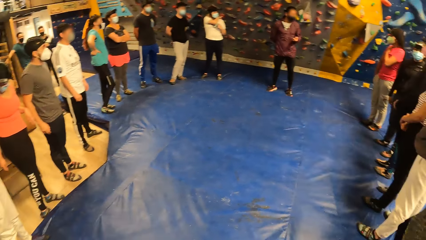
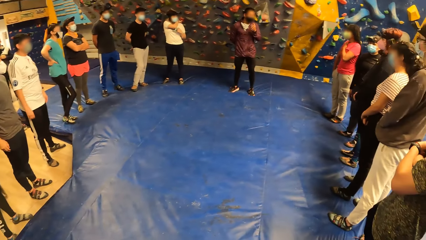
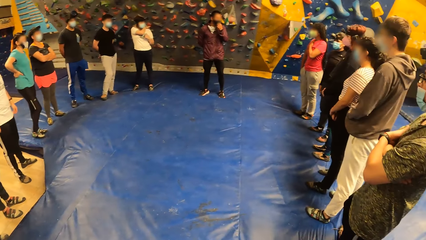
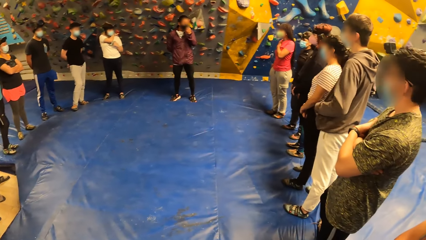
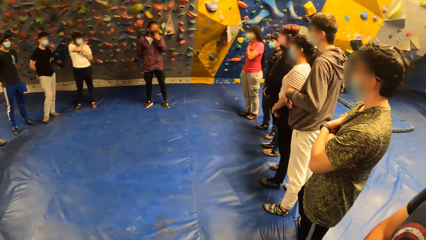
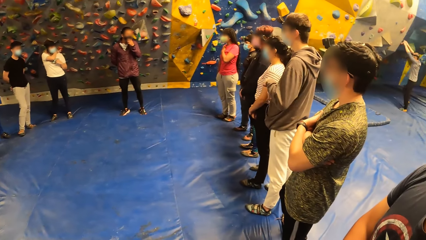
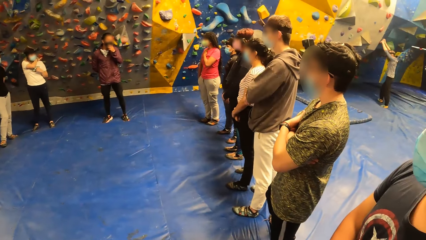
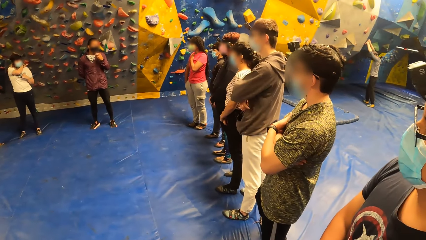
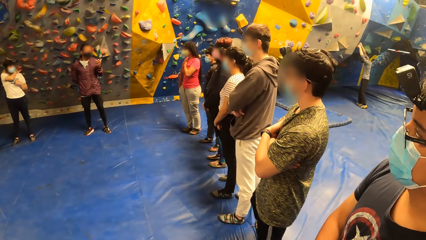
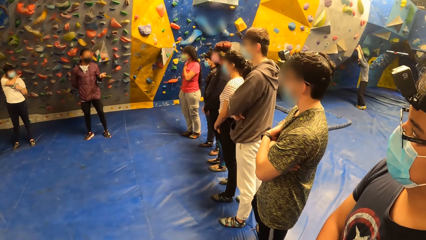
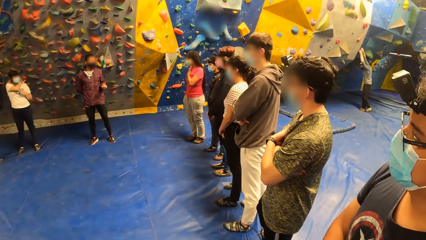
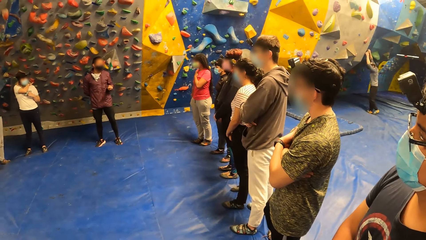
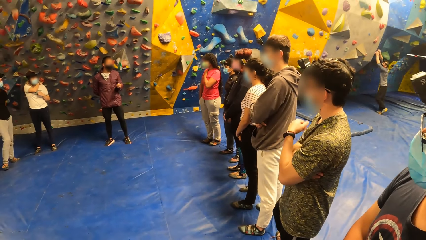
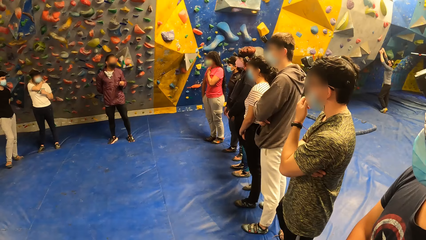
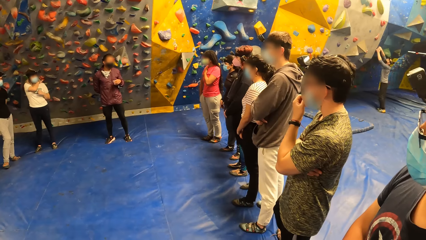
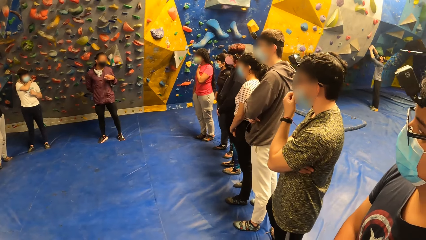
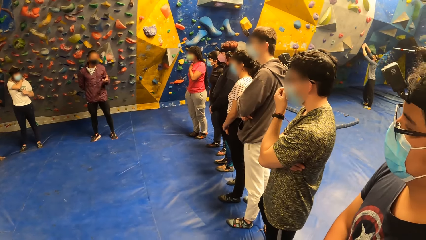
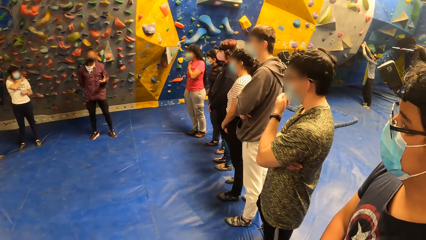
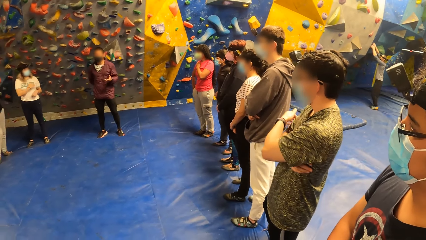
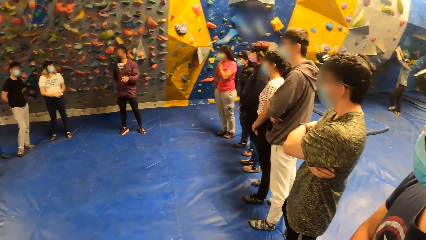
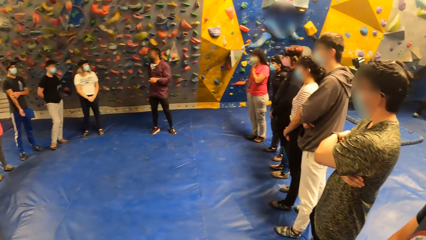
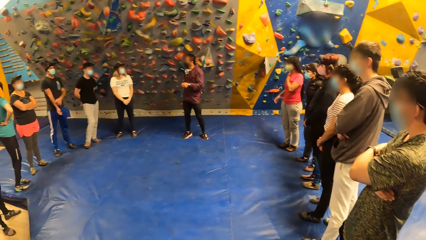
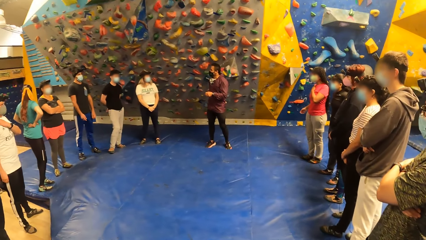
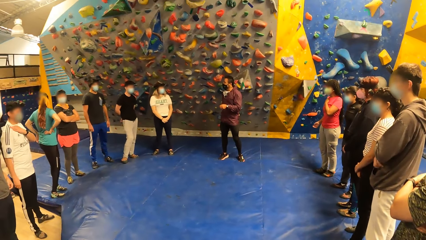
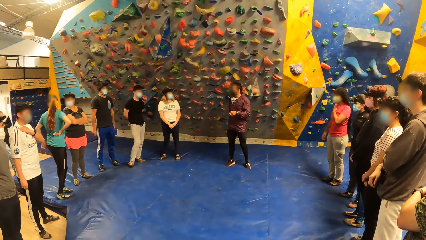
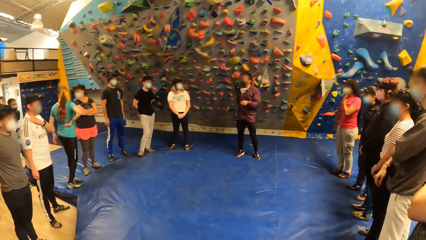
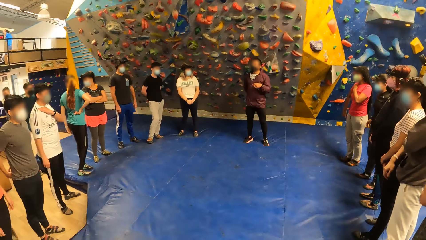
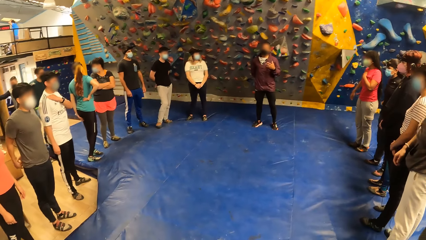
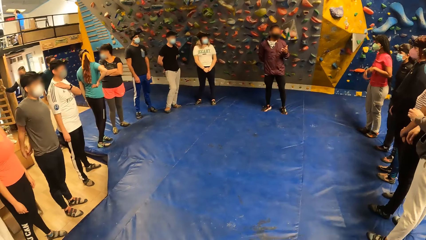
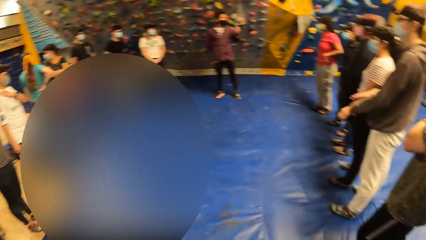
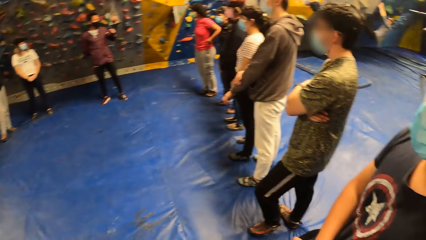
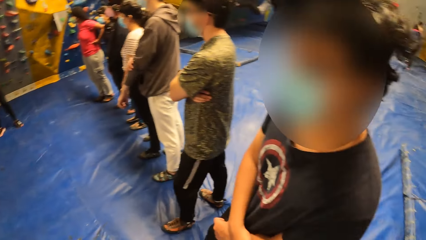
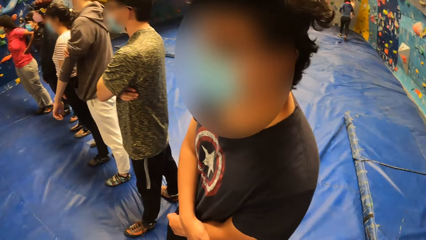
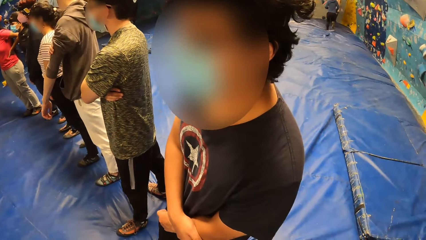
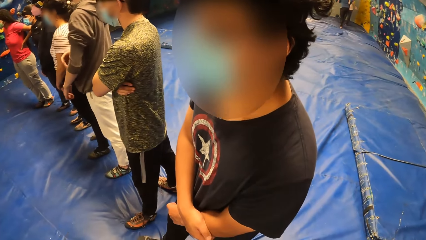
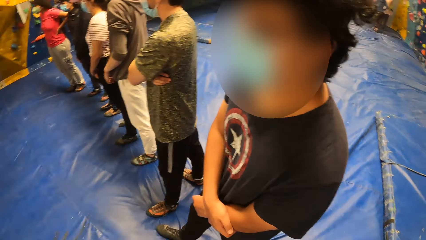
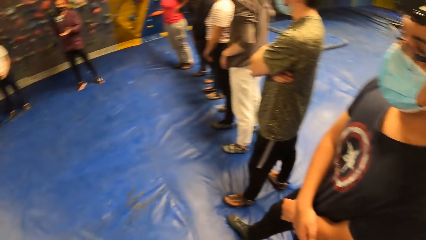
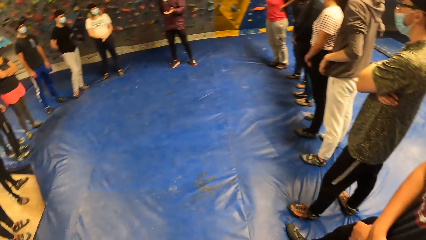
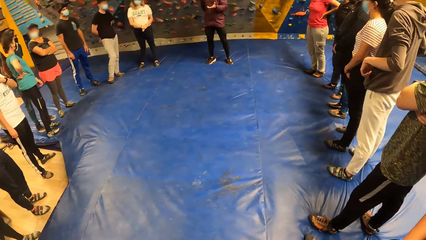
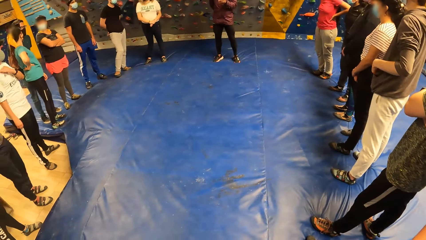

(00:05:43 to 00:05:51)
The man touches a facemask on his face with his left hand.

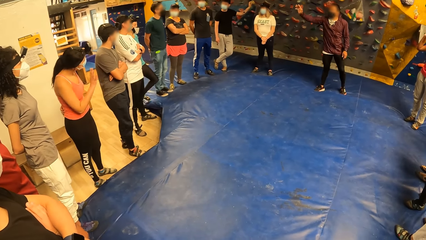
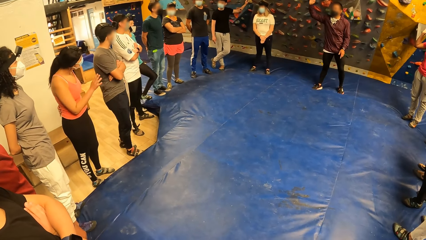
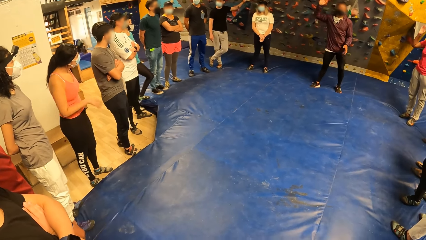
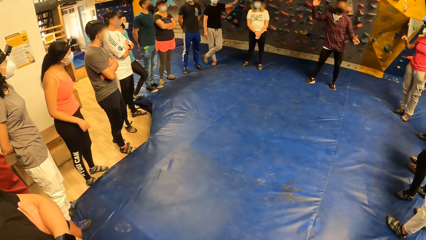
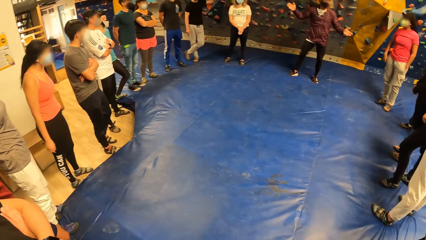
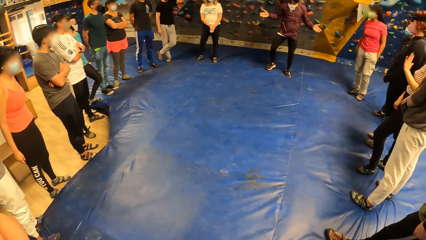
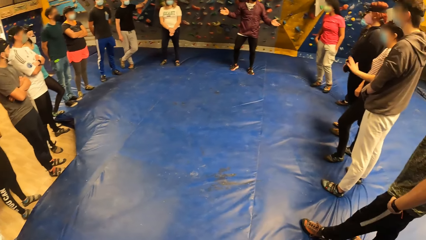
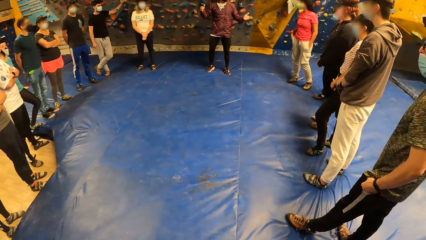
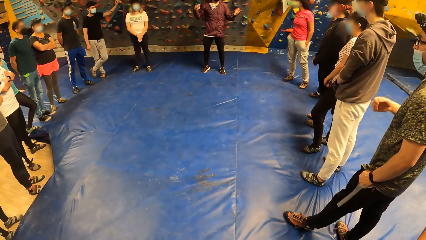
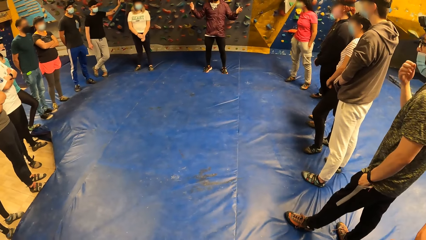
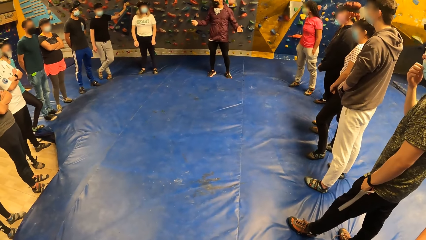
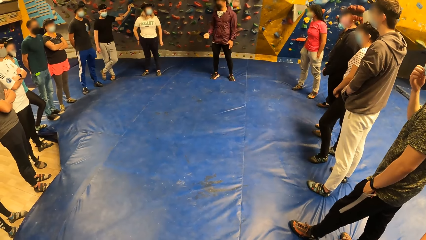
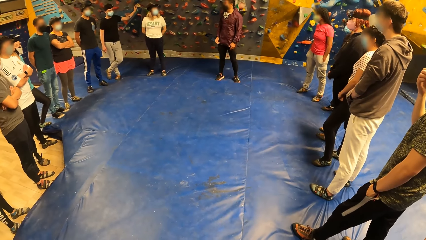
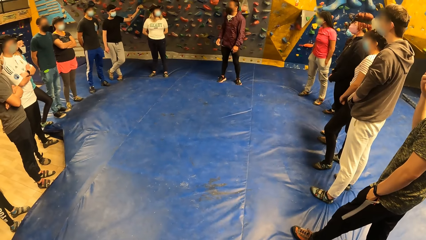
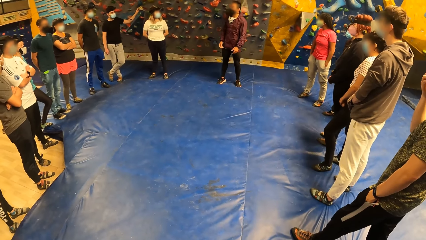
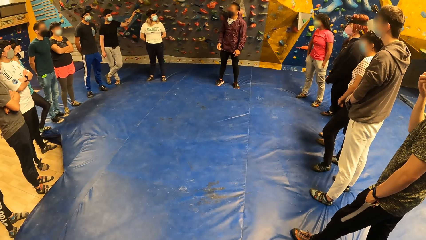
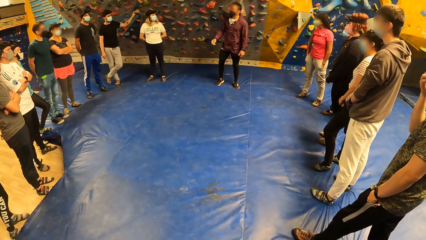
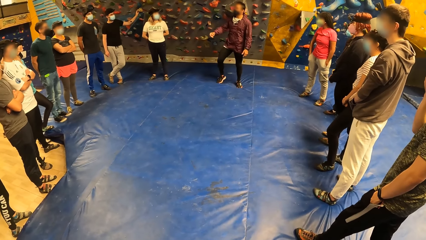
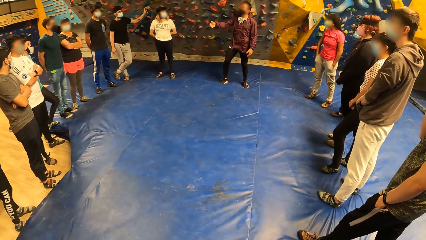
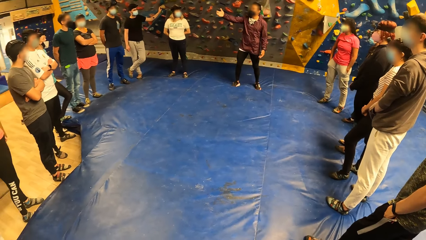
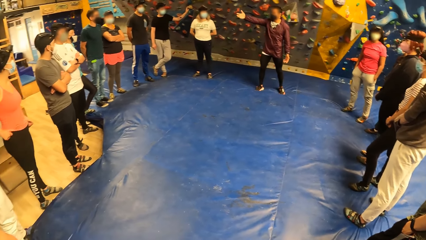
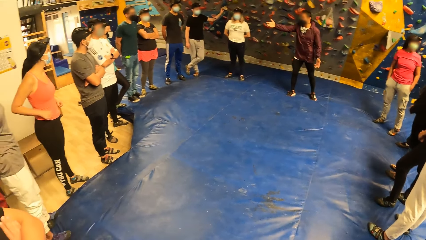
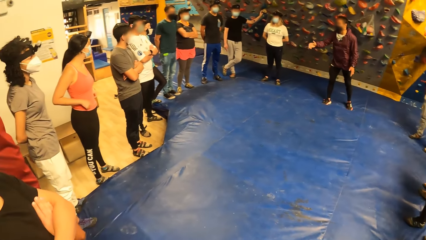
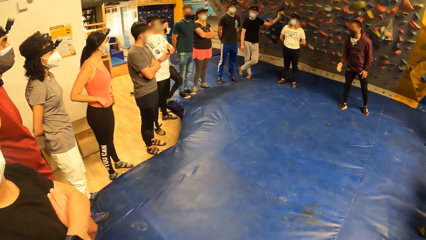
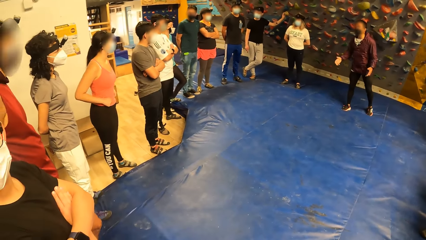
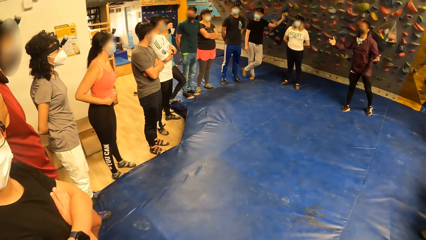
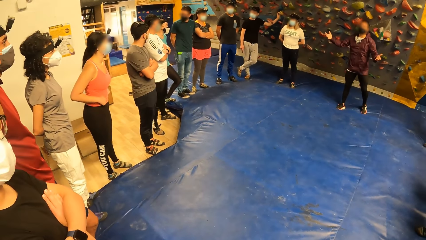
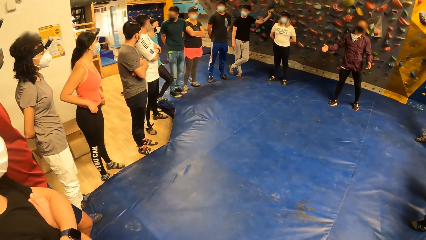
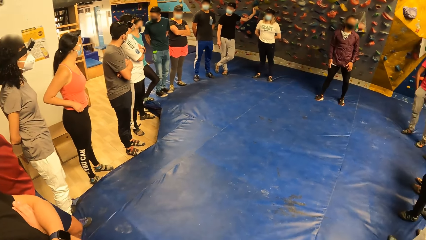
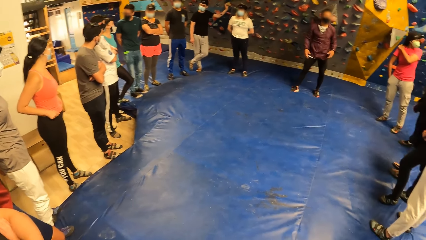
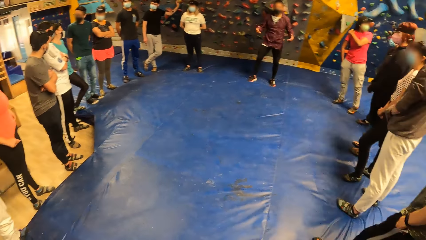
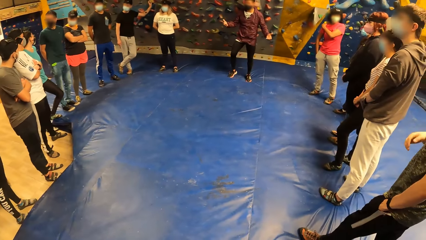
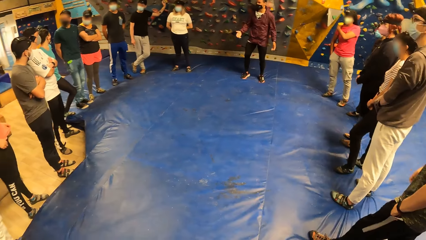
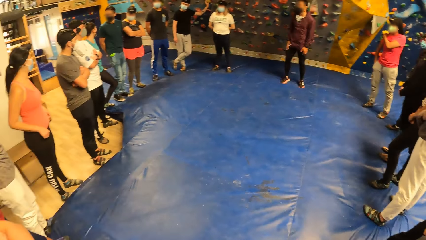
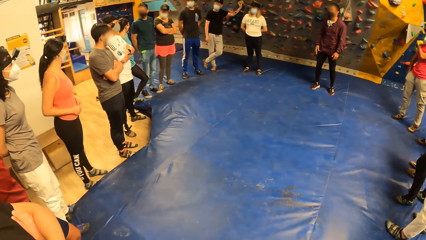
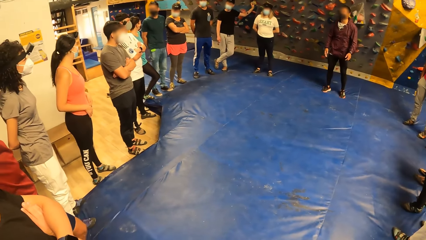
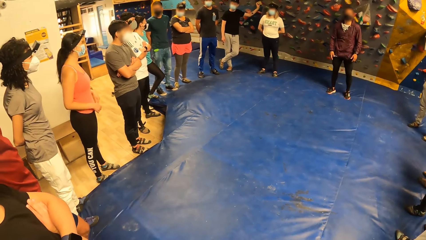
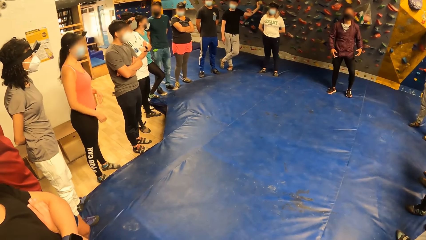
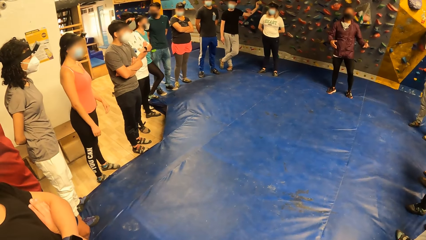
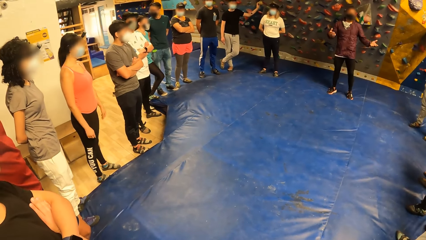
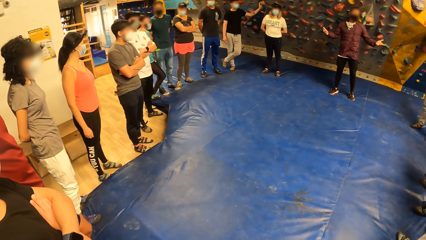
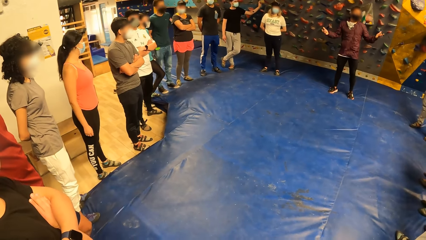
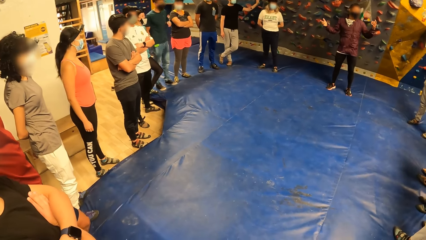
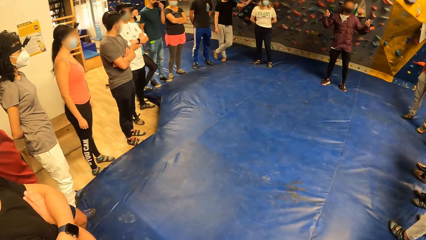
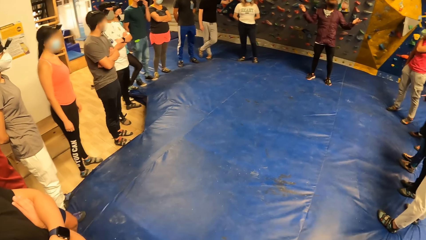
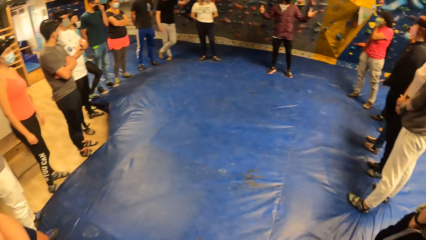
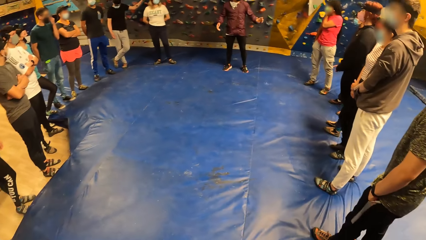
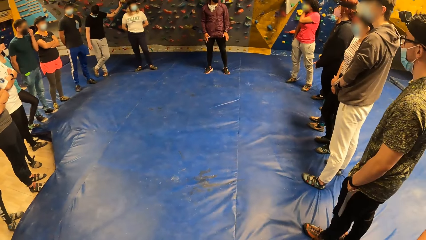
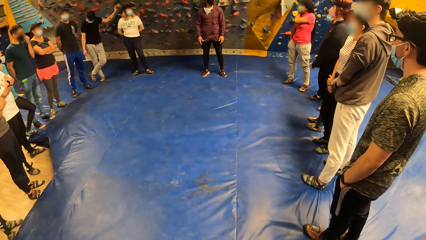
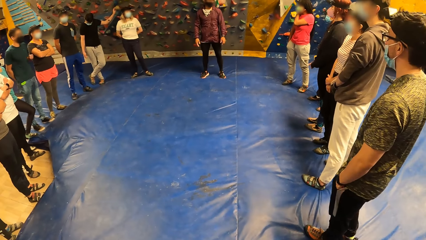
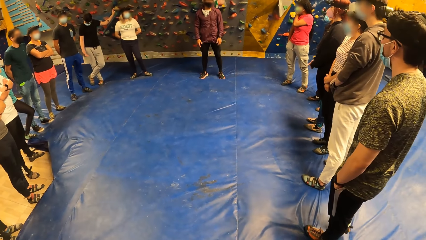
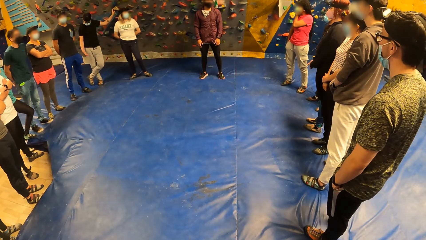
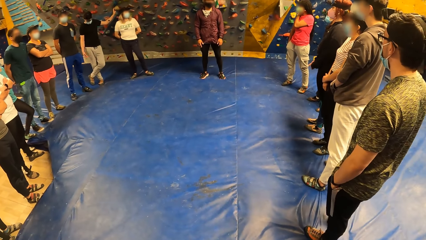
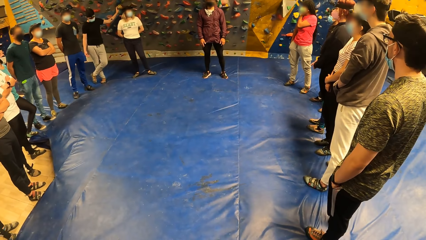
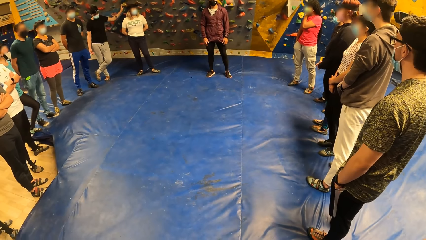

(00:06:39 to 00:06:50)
The man touches a facemask on his face with his right hand.
